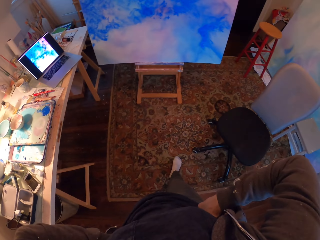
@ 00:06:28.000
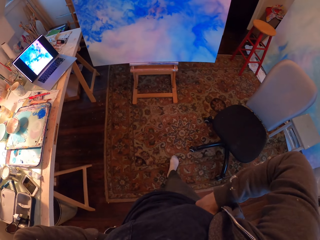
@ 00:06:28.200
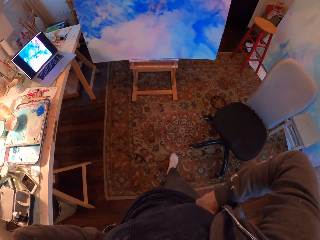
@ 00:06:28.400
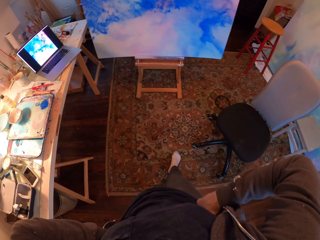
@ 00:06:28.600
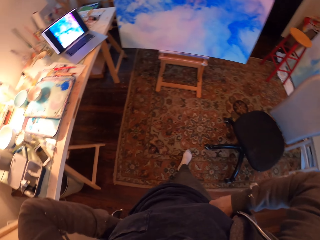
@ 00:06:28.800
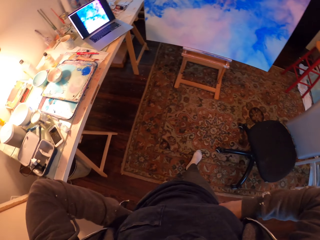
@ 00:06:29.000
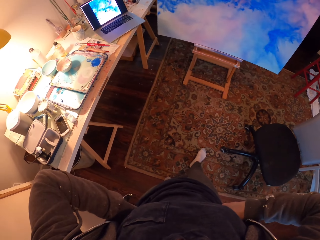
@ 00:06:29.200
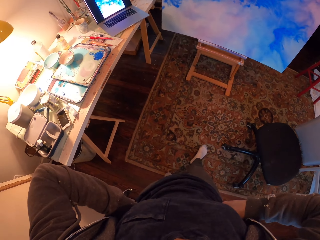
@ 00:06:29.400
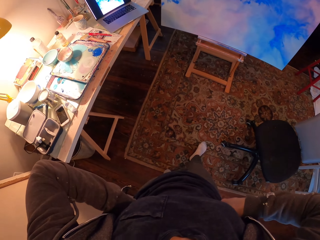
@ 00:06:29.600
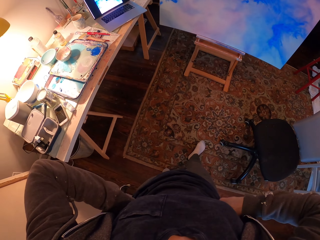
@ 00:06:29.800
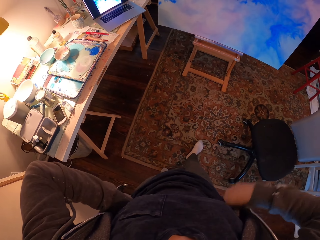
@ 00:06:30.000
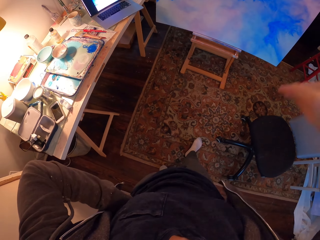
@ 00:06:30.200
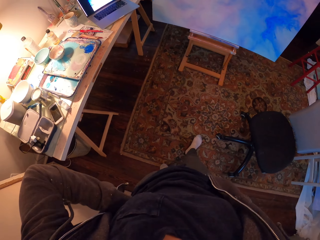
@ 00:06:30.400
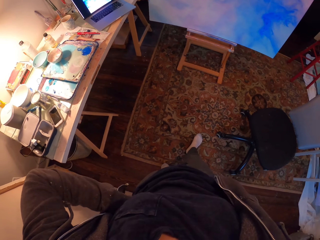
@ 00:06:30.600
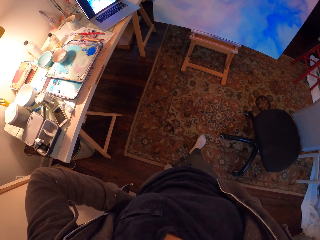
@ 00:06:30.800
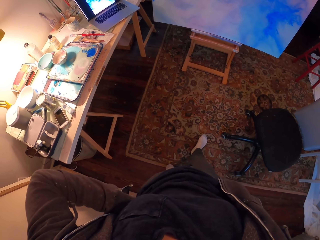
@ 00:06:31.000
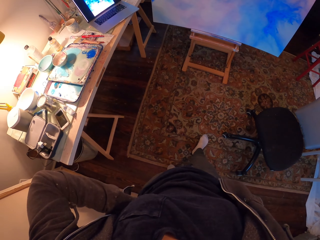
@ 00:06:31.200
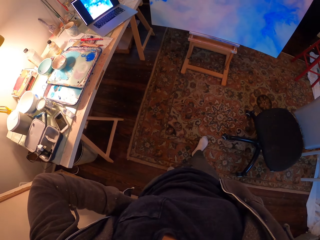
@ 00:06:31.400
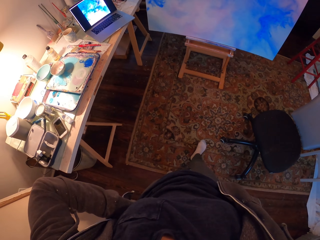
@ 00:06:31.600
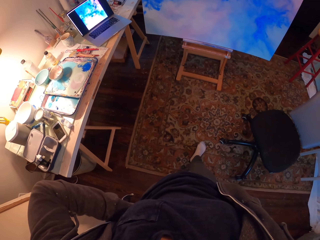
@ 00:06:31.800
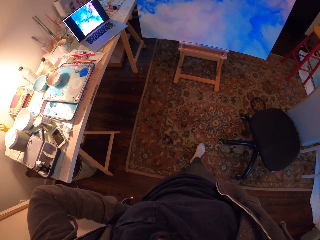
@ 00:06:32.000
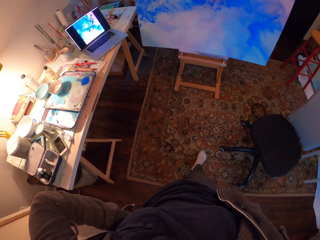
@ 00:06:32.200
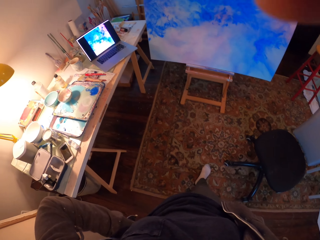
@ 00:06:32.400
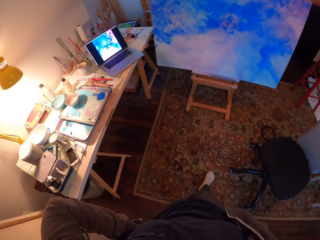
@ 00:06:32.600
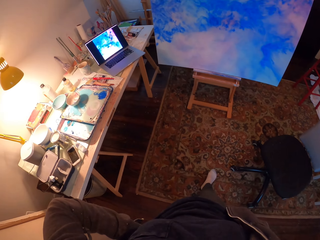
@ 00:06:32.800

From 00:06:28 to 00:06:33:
The camera wearer looks around. They raise a hand.
